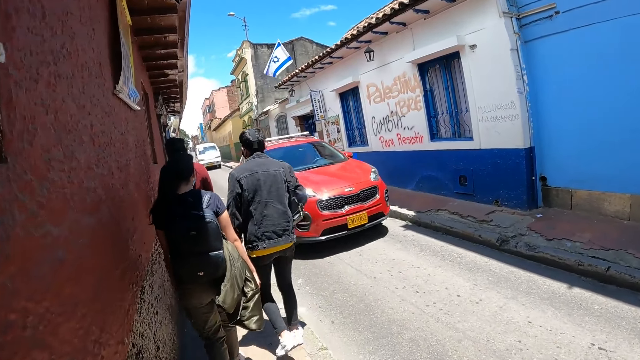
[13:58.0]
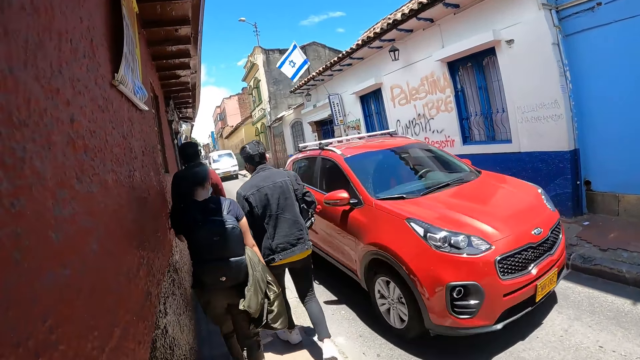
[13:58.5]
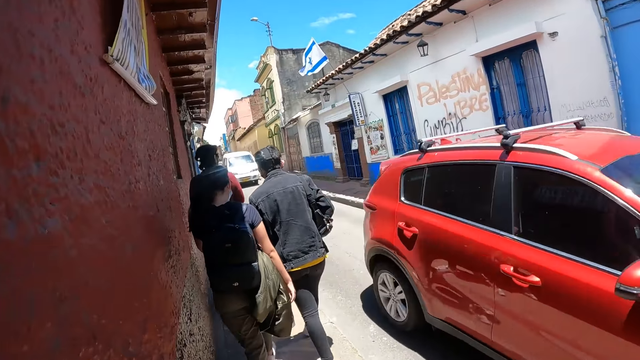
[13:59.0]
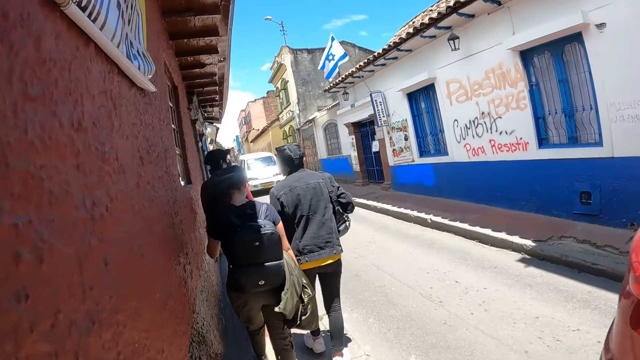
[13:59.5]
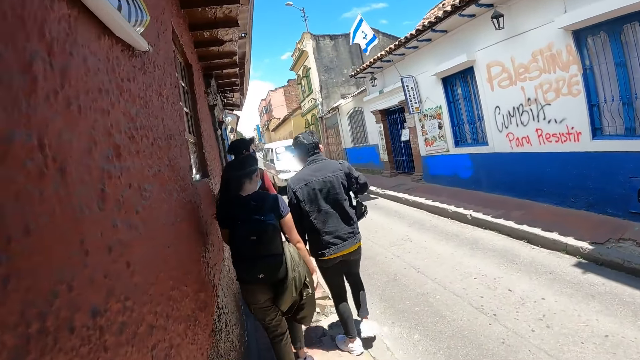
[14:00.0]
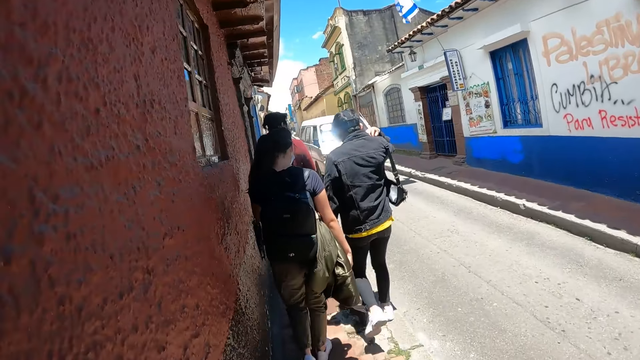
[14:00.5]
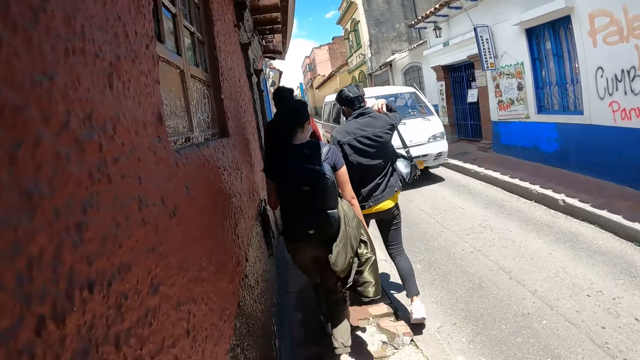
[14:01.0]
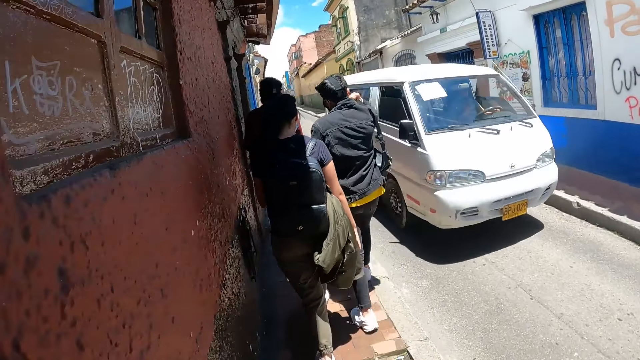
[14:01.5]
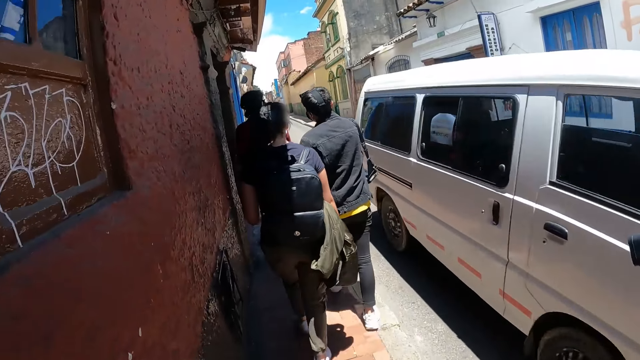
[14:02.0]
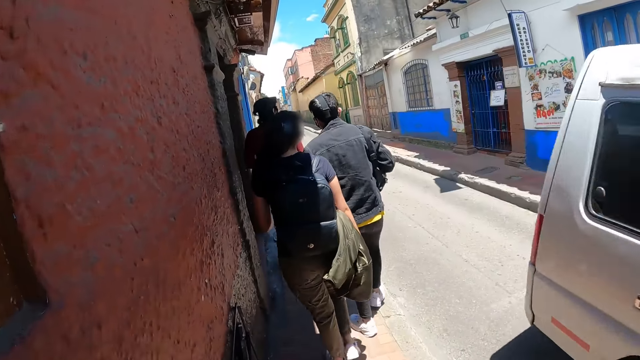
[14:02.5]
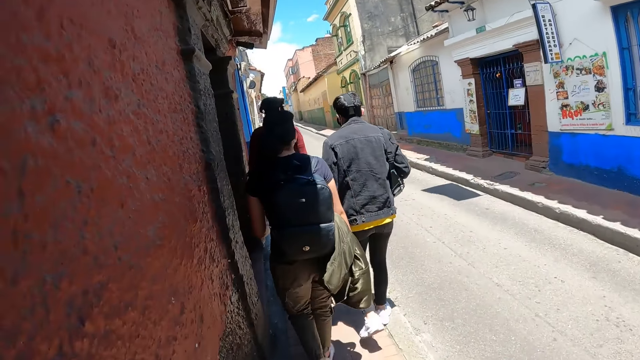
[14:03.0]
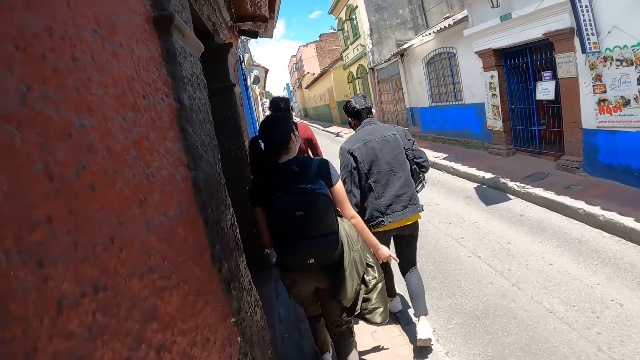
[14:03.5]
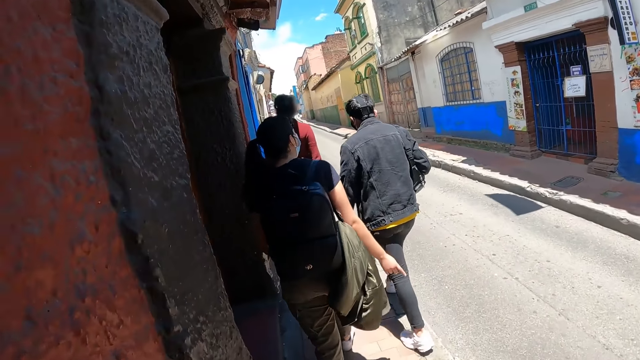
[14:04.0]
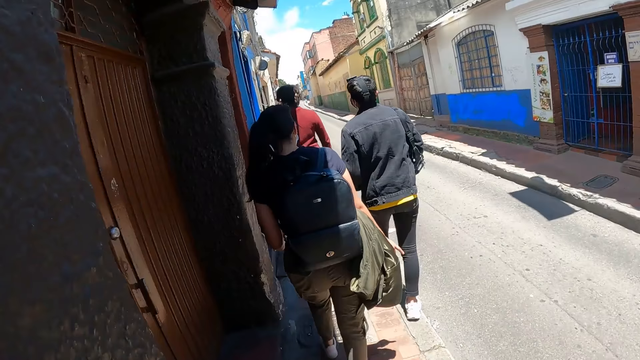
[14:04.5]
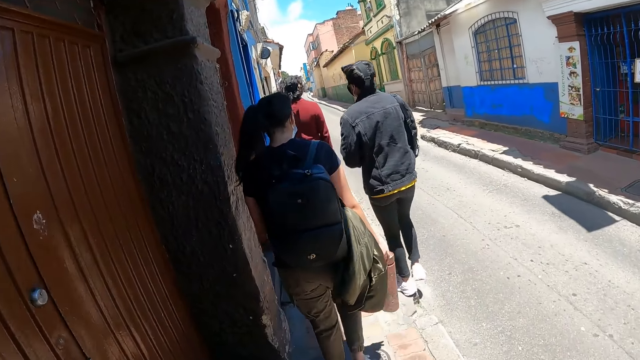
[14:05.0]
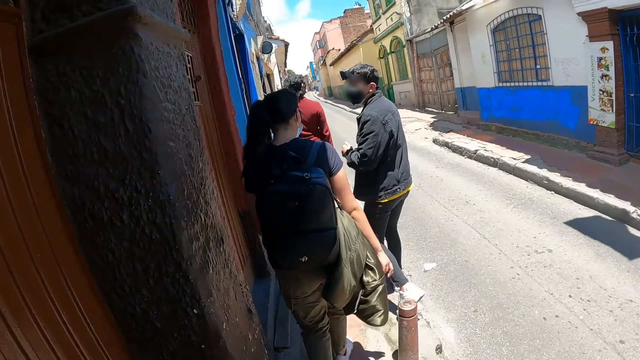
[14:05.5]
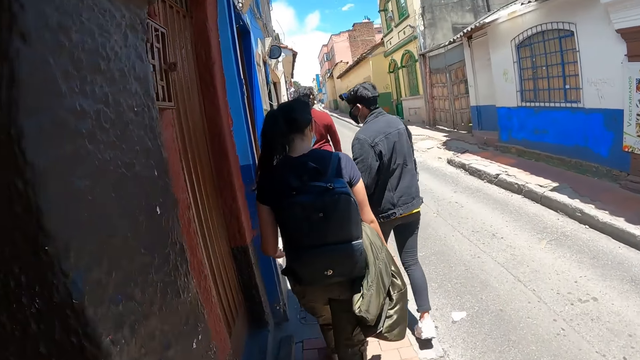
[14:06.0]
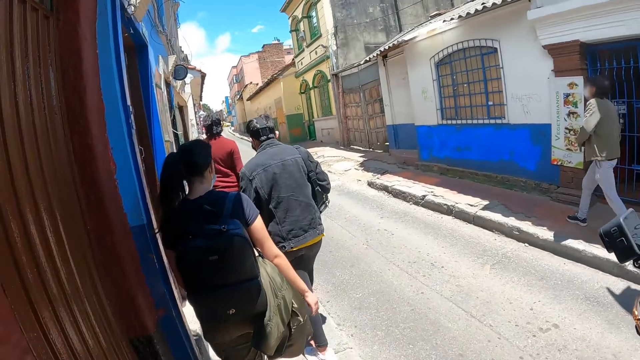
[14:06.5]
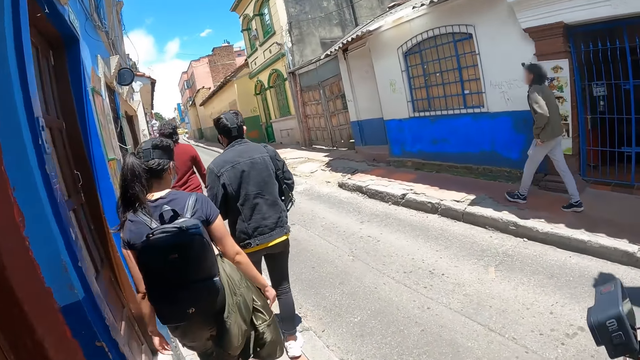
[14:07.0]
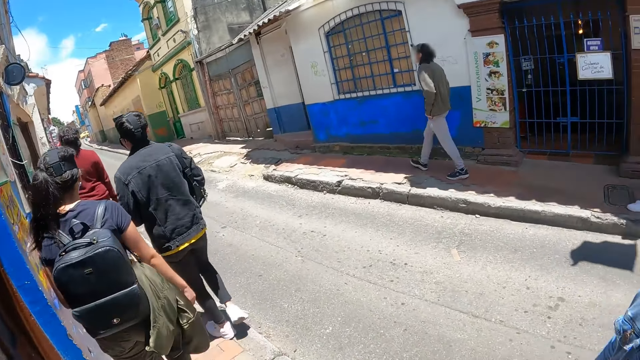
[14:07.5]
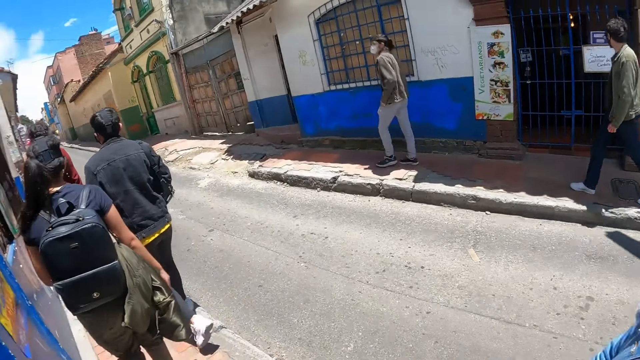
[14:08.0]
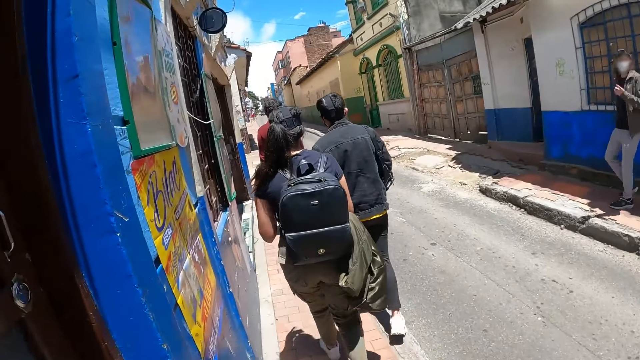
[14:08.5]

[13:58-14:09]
A man looks behind. The camera wearer looks around.

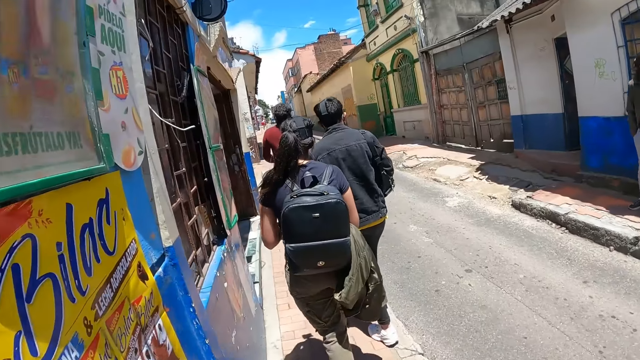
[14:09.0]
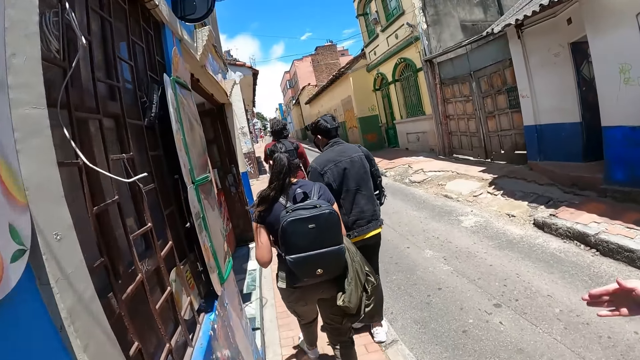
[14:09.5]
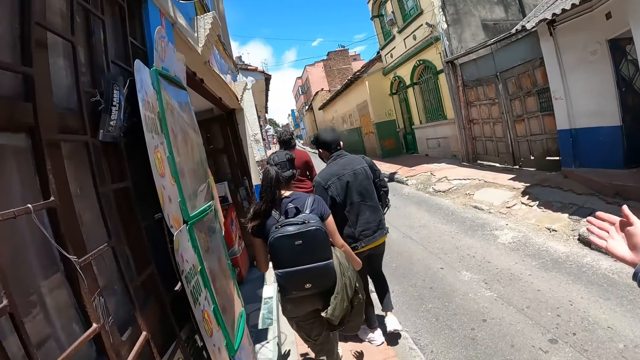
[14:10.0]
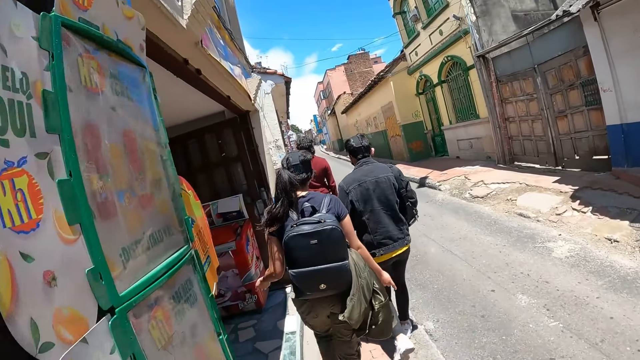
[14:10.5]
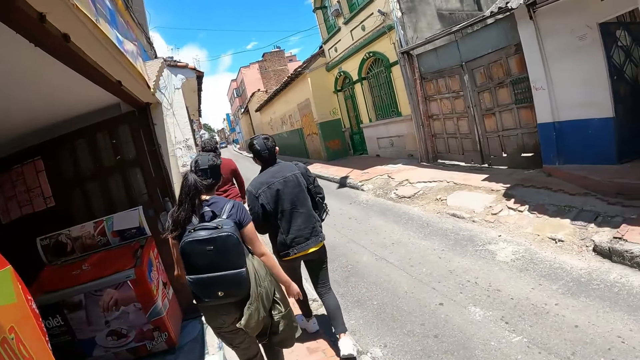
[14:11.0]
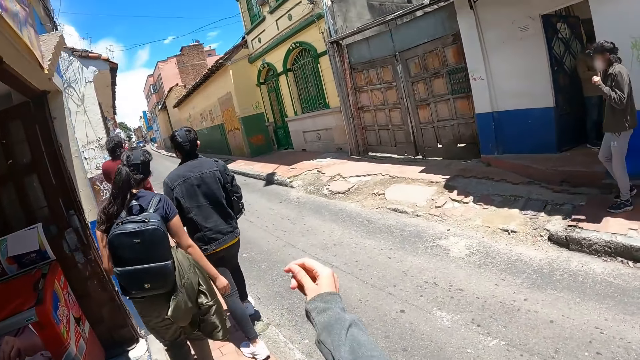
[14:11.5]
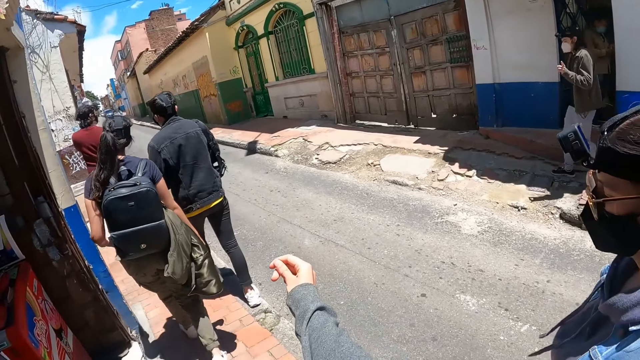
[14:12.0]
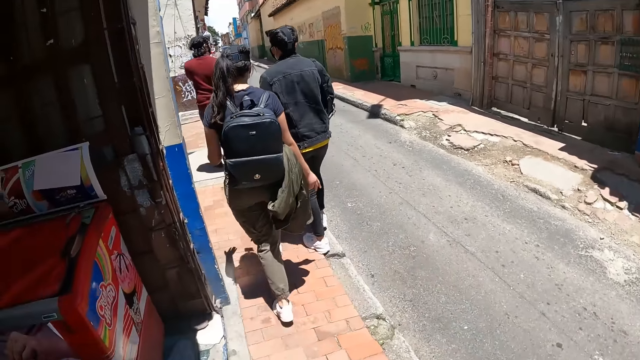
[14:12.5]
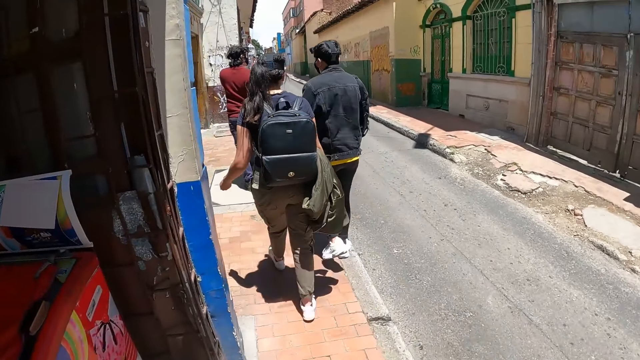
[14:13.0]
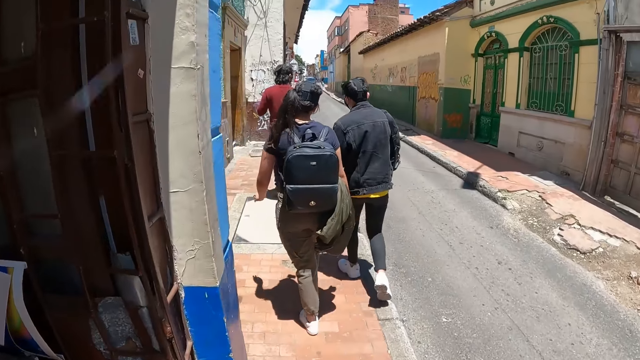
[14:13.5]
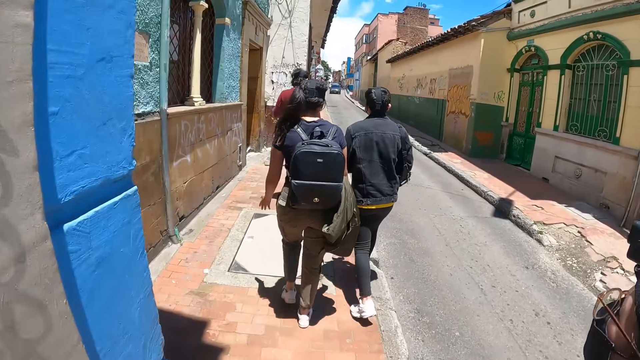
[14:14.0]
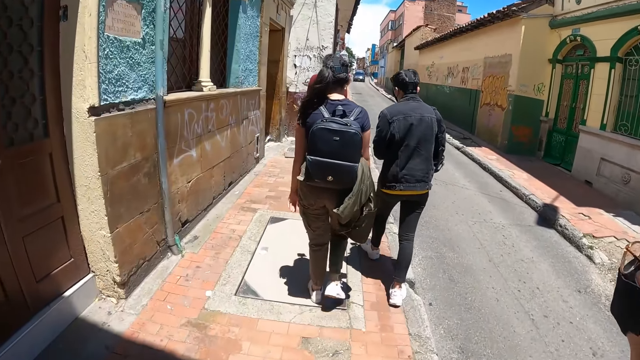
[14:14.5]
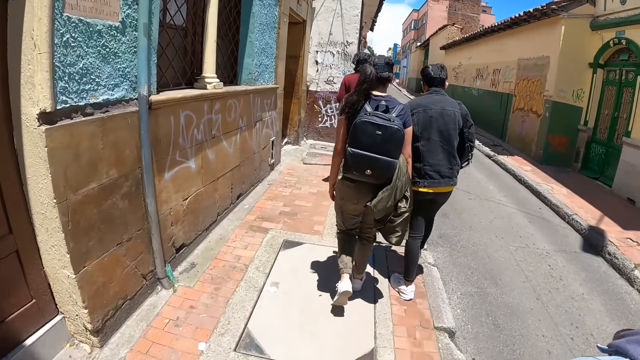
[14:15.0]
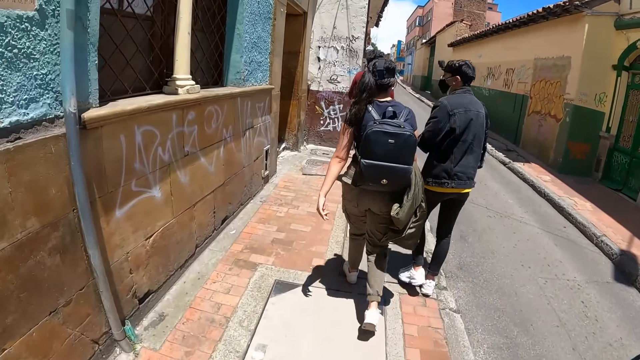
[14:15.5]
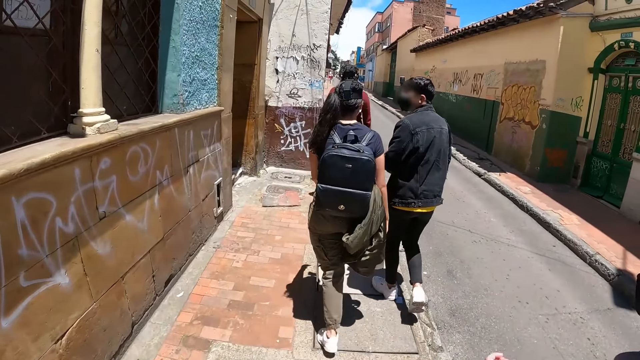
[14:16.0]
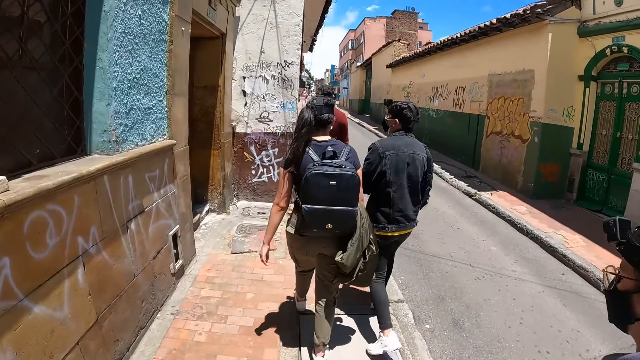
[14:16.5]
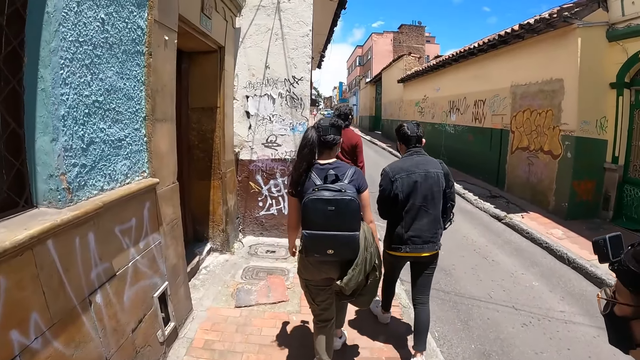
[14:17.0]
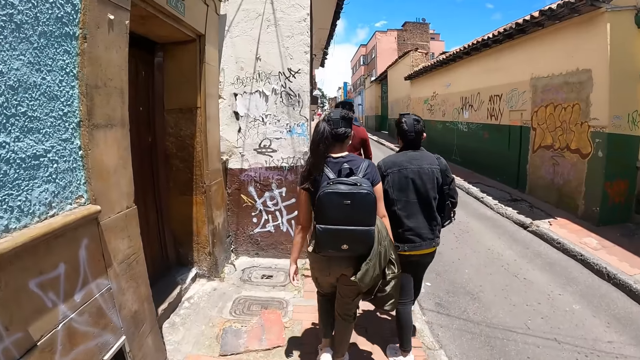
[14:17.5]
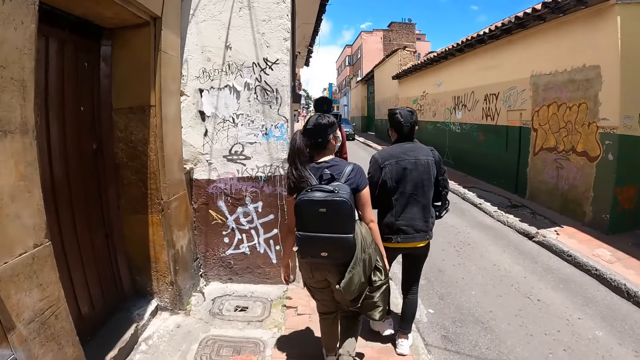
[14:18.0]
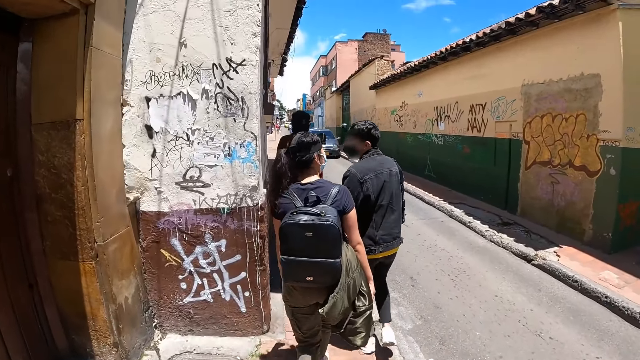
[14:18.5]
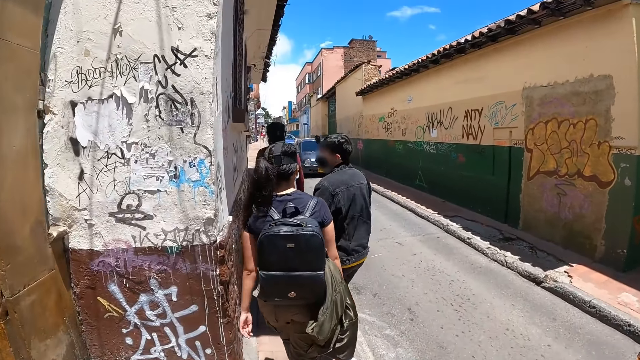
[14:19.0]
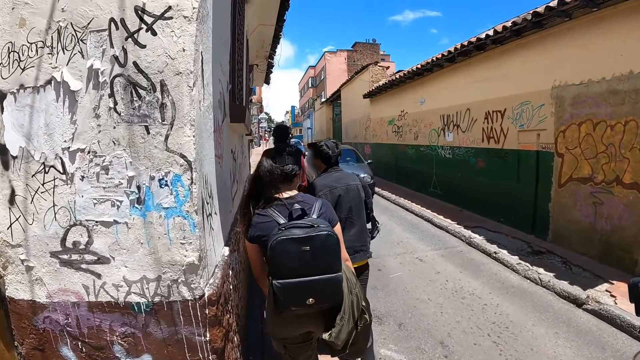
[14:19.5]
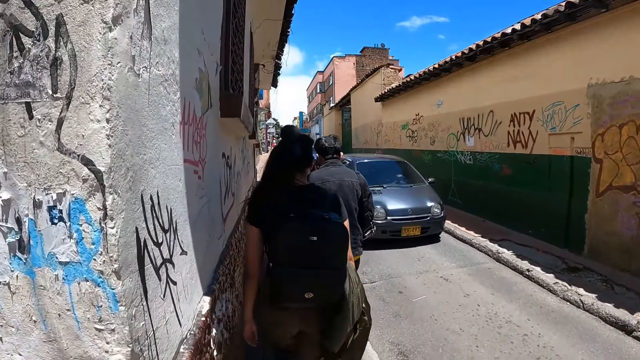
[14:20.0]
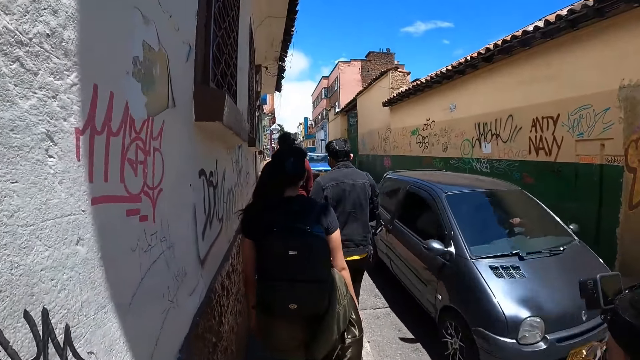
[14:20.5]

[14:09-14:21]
A woman gestures. The camera wearer stretches the hand.
